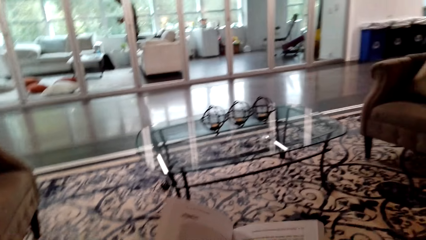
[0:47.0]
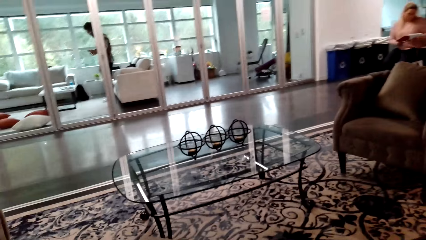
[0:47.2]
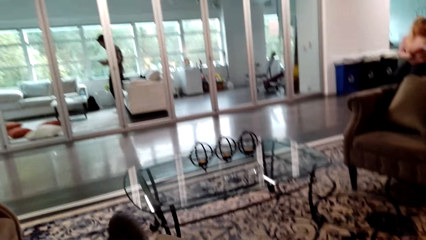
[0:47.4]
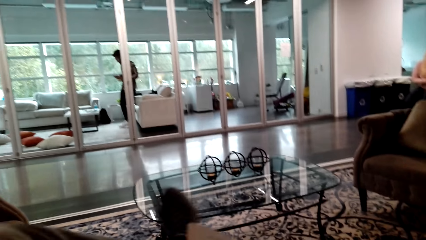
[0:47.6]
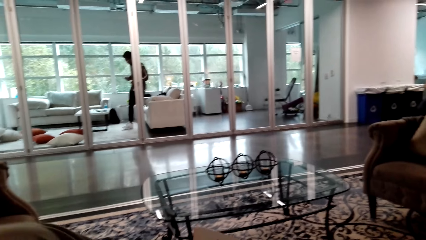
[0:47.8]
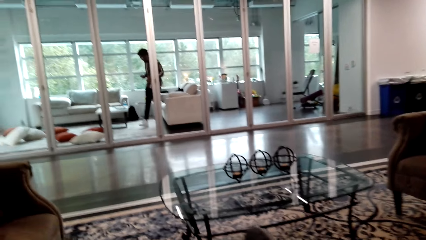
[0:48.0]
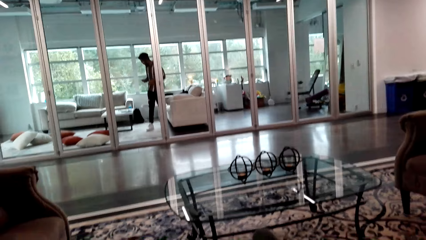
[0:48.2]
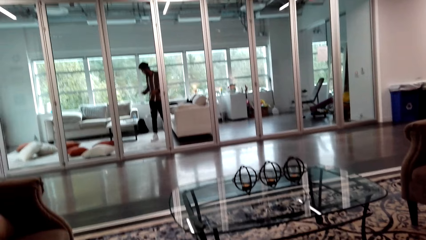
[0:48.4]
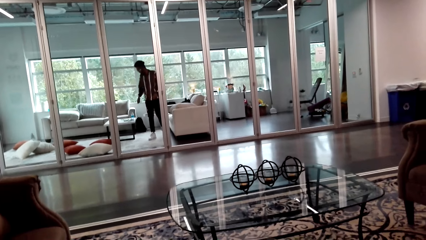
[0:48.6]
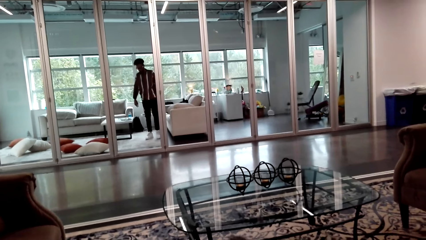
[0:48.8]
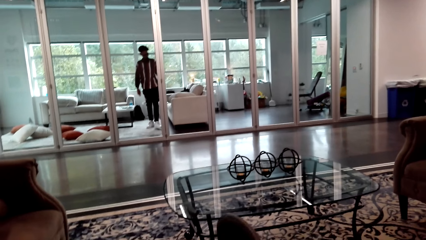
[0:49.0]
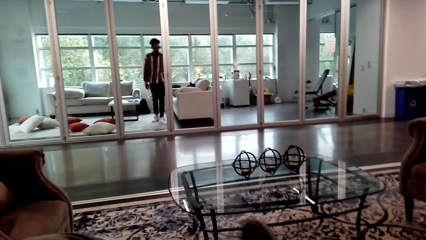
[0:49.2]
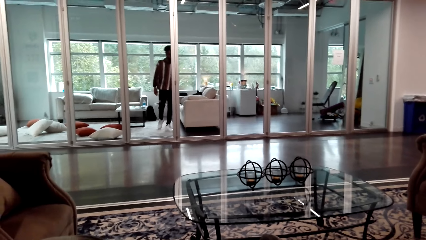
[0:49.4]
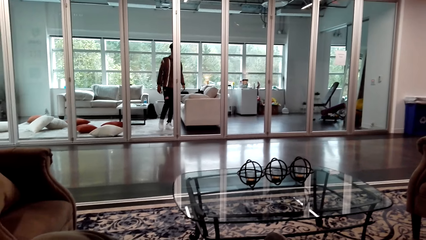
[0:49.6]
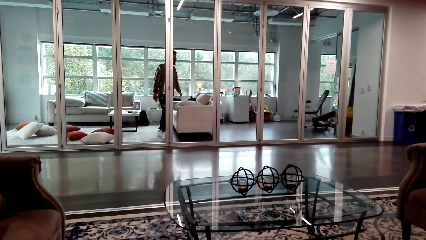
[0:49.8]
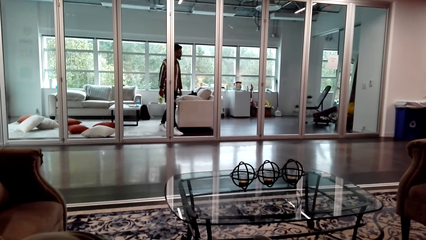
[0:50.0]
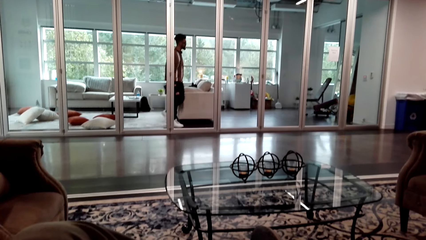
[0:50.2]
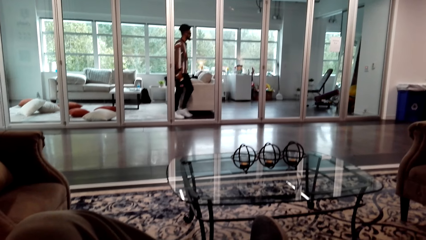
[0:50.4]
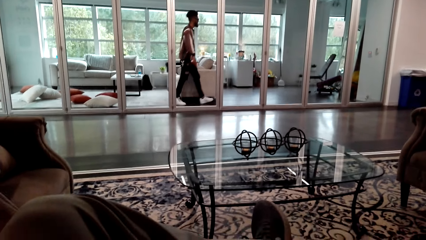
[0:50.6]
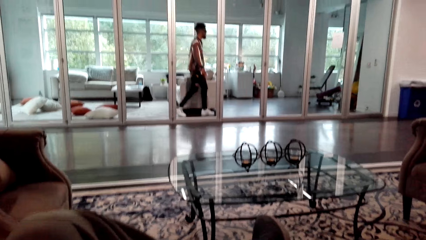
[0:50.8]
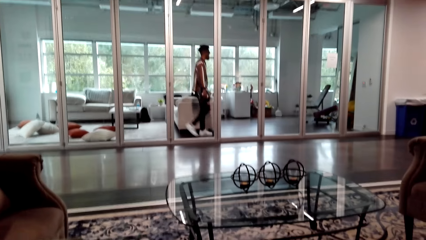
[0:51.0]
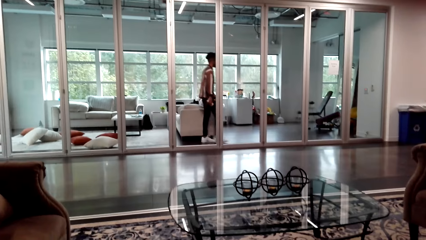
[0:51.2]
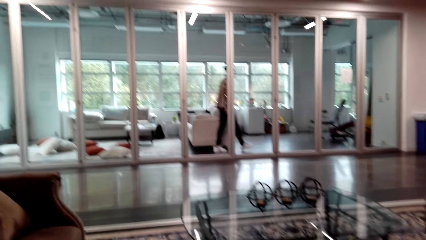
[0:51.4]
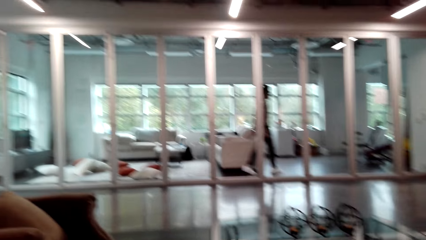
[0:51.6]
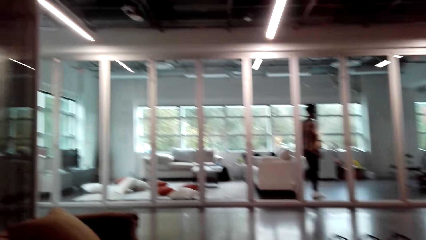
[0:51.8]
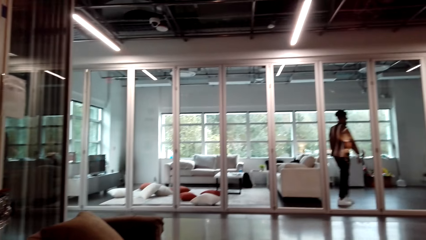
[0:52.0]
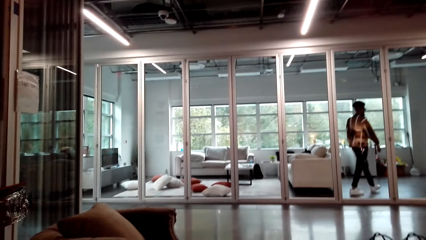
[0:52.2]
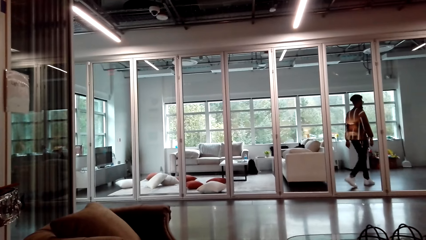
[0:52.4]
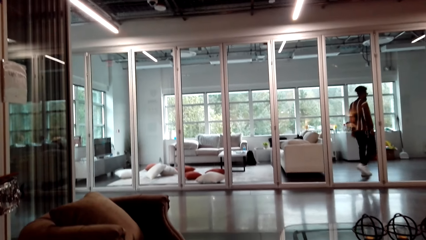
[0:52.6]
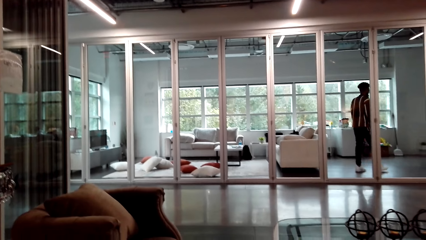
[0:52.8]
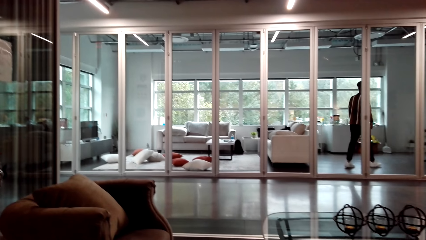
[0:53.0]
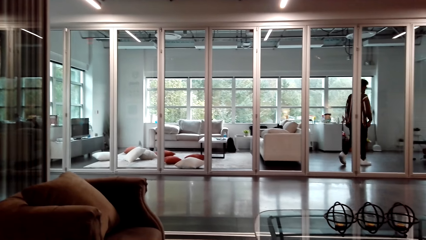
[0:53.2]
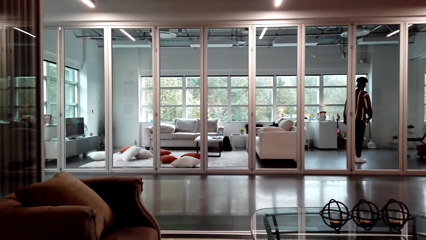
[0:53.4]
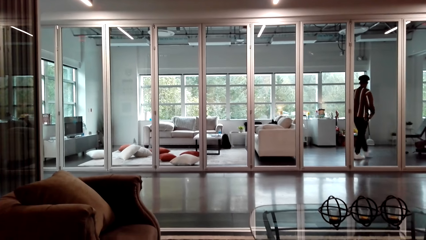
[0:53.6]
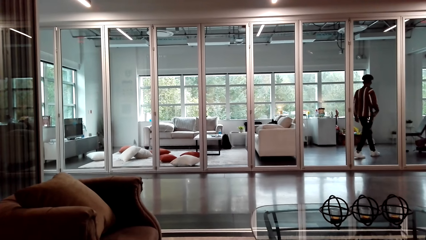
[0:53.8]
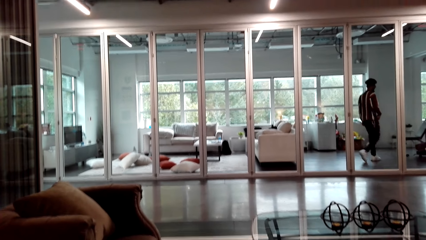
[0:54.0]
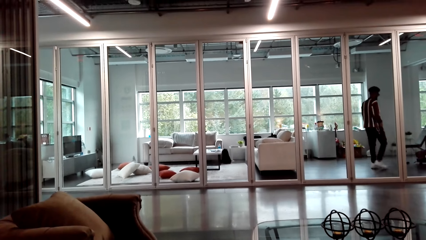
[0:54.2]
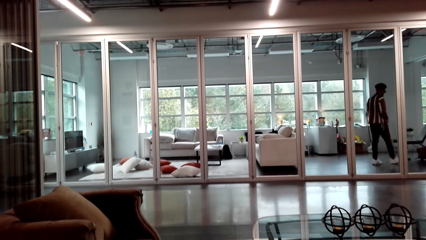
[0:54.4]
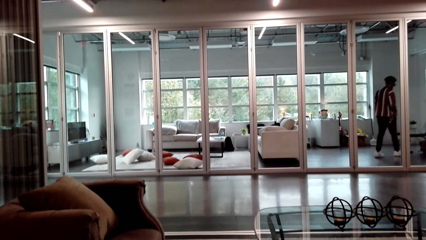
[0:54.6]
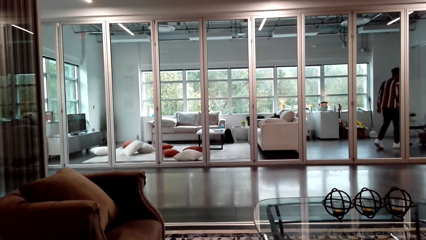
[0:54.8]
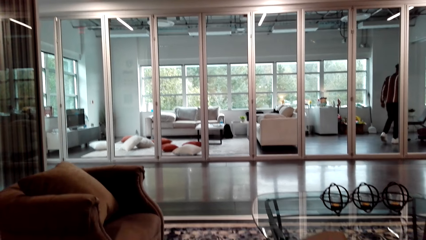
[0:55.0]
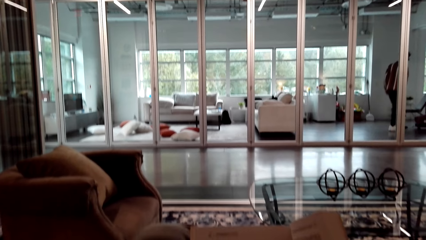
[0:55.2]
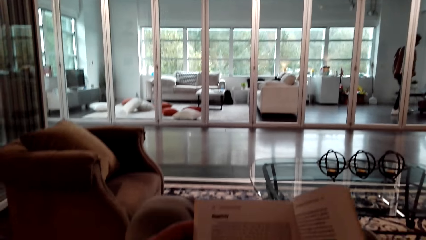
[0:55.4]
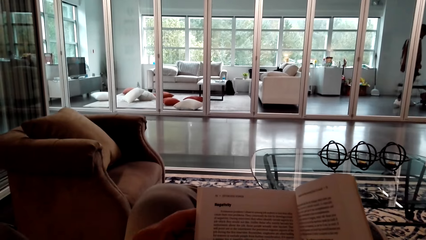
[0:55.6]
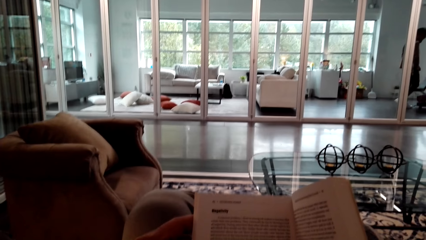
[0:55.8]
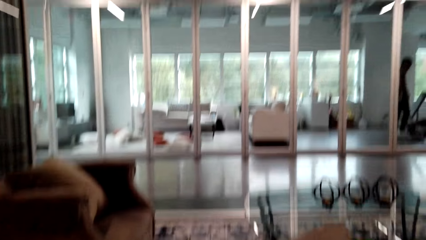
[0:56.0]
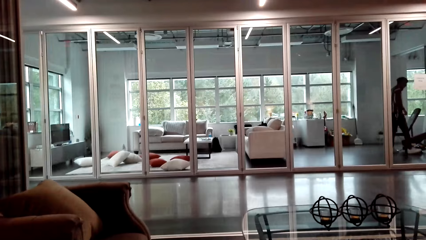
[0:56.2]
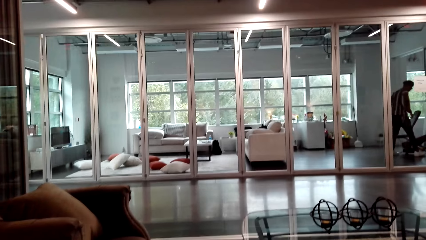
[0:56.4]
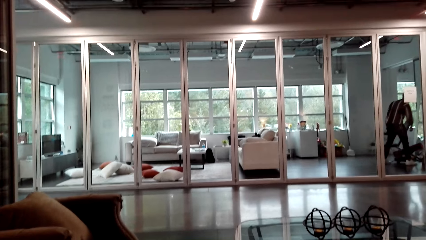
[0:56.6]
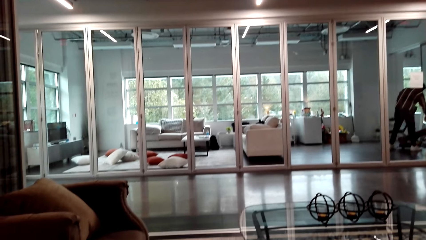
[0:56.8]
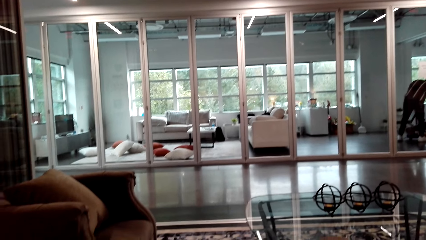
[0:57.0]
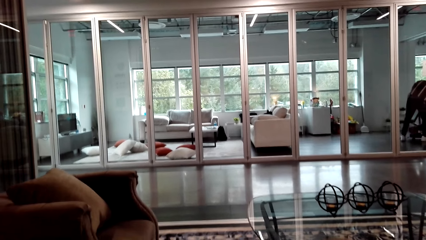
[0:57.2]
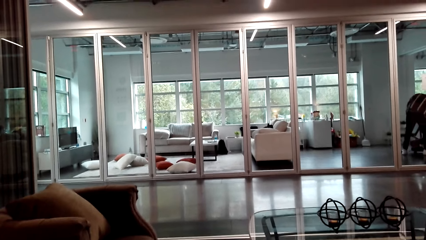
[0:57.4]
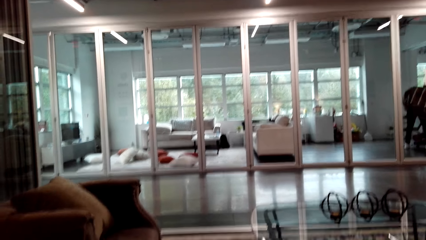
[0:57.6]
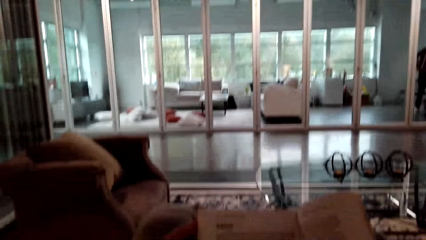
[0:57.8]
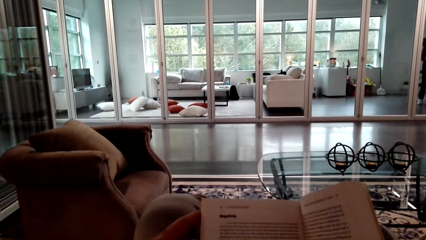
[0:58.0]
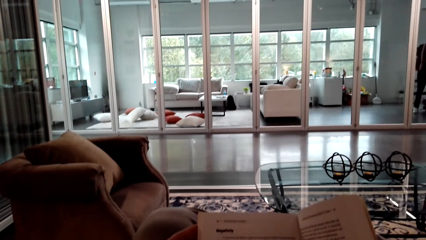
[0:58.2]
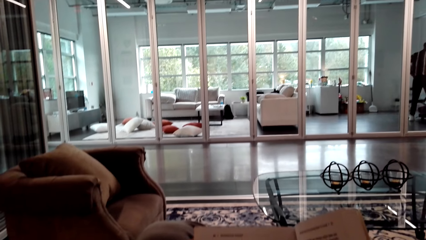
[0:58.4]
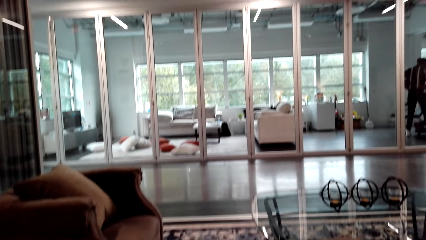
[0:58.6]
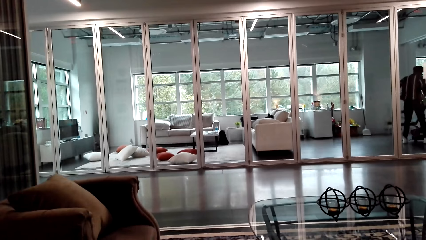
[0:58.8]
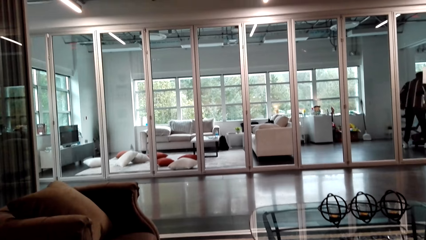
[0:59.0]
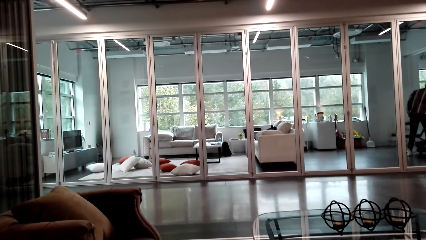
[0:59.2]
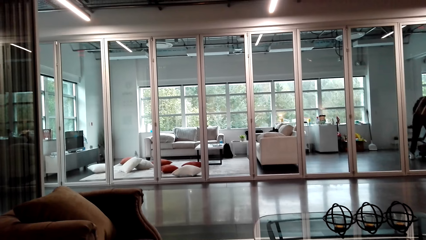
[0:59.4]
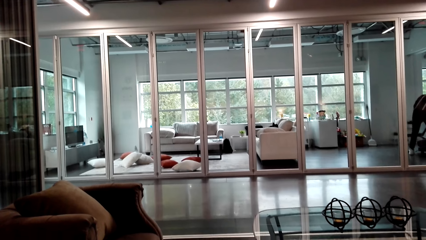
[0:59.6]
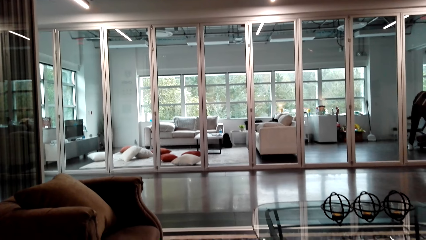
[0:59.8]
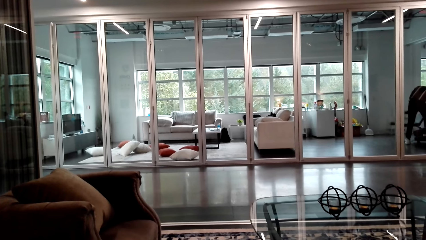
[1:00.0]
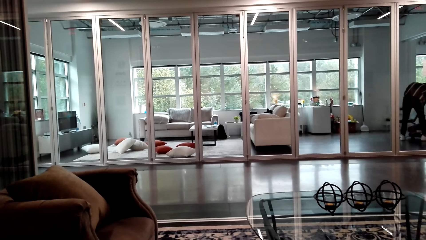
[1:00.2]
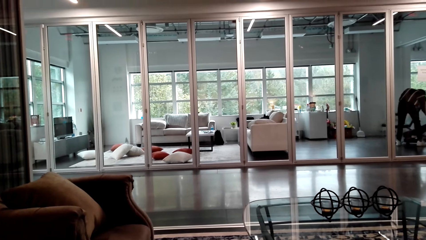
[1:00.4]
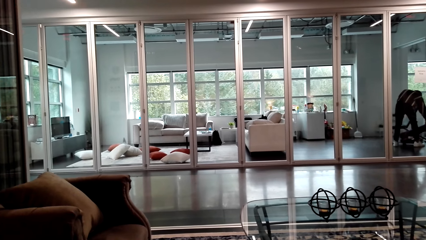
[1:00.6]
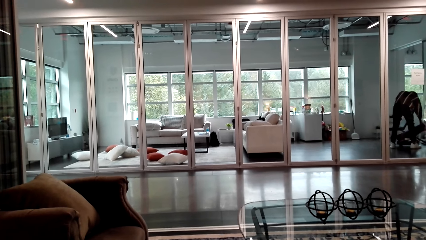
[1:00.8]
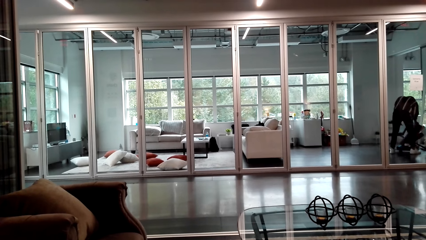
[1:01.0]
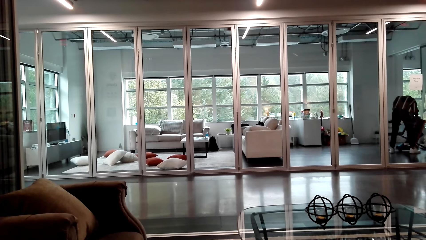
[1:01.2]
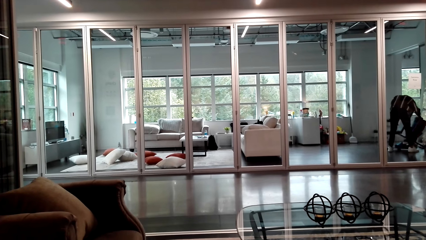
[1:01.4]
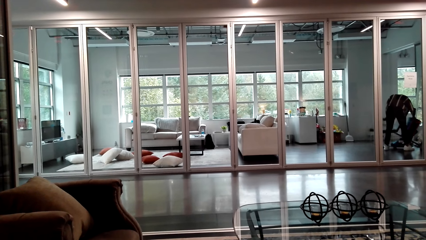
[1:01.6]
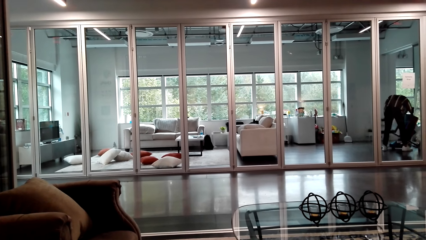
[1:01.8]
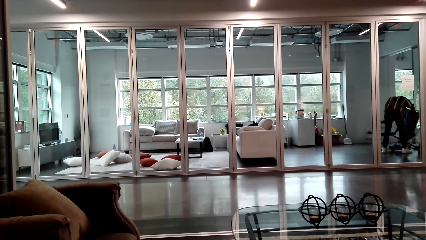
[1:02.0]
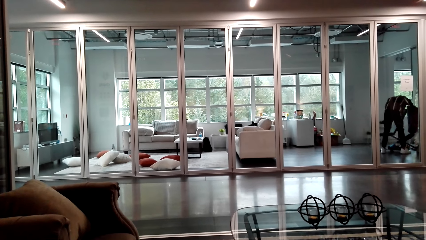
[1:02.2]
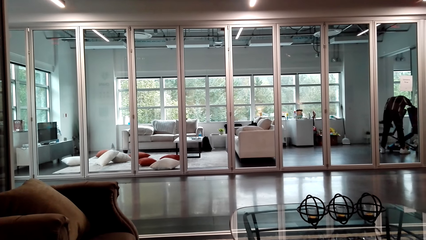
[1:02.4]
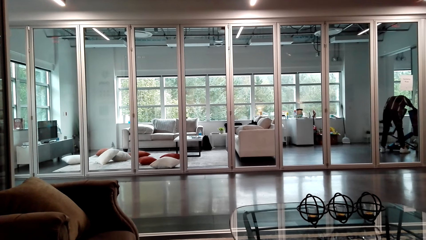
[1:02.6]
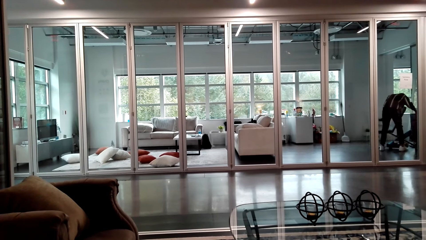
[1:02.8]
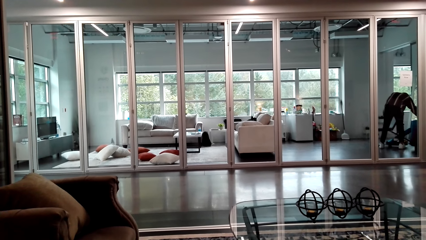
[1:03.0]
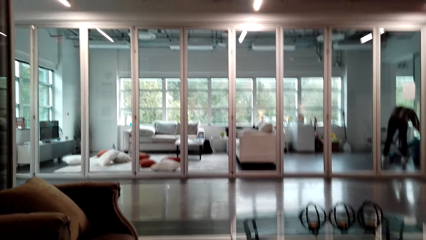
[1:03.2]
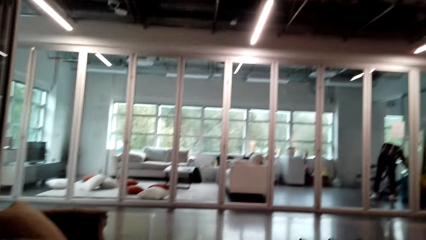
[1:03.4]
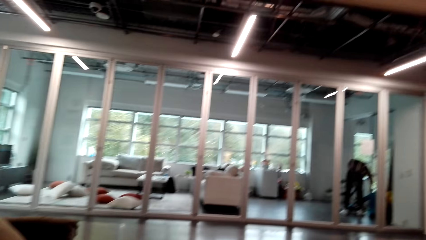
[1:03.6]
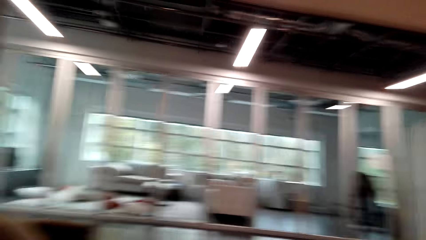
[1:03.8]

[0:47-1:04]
The camera wearer opens a book in hand, crosses legs, and looks around. A person walks around the room. The camera wearer reads the book. They speak. They look around.
